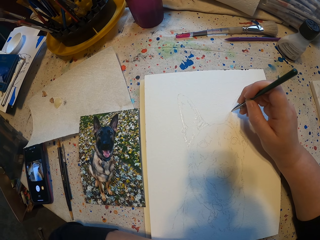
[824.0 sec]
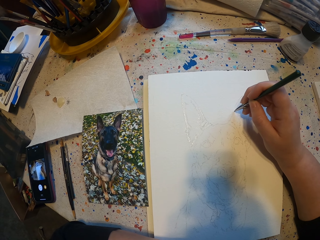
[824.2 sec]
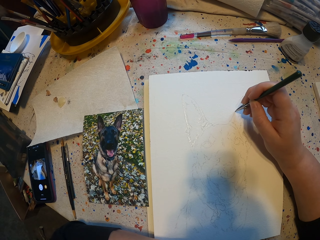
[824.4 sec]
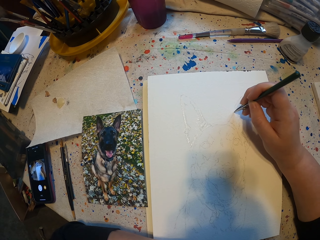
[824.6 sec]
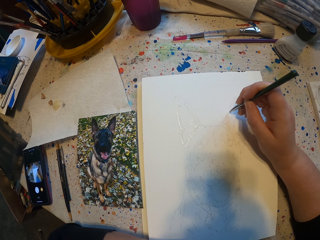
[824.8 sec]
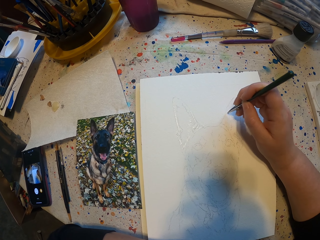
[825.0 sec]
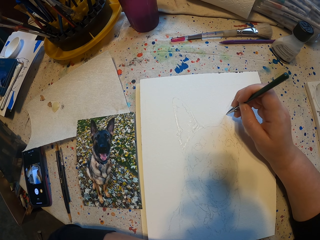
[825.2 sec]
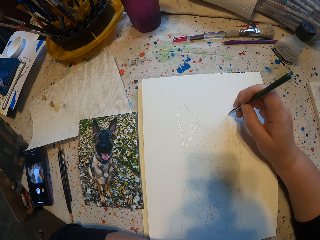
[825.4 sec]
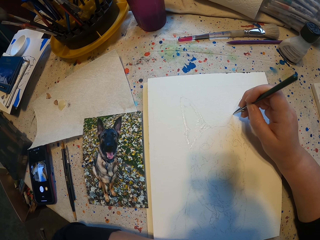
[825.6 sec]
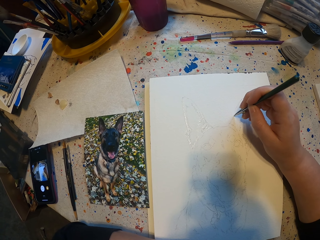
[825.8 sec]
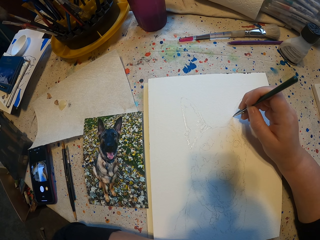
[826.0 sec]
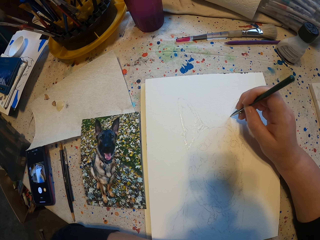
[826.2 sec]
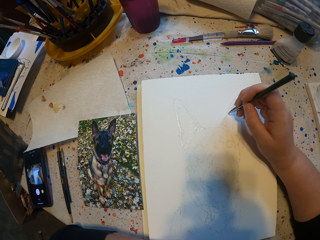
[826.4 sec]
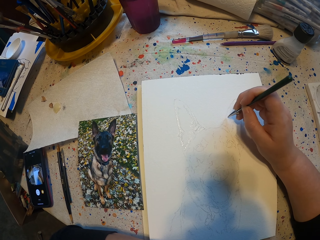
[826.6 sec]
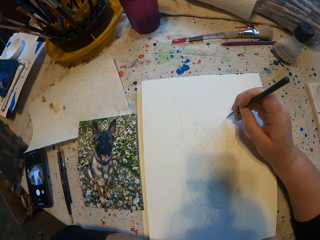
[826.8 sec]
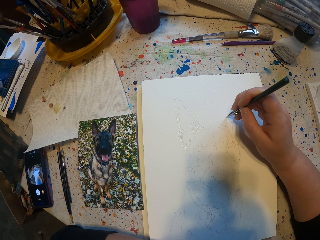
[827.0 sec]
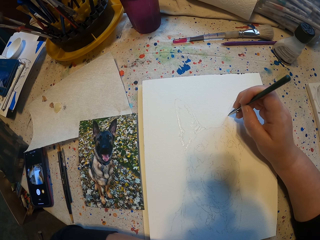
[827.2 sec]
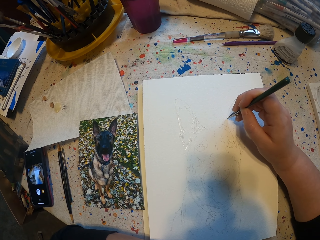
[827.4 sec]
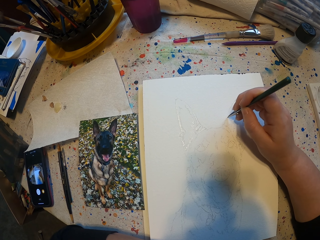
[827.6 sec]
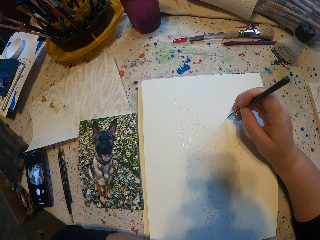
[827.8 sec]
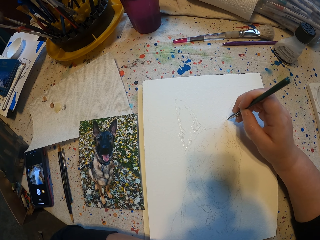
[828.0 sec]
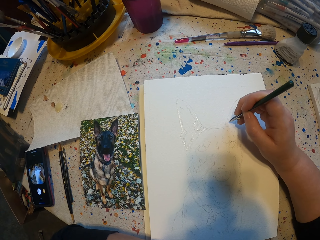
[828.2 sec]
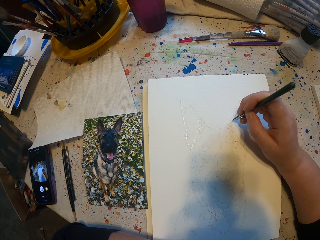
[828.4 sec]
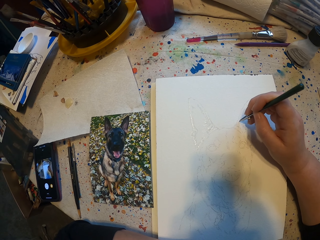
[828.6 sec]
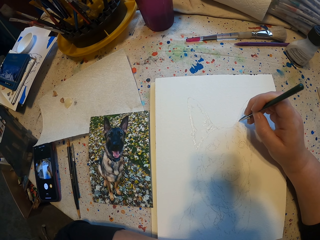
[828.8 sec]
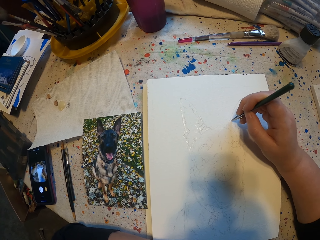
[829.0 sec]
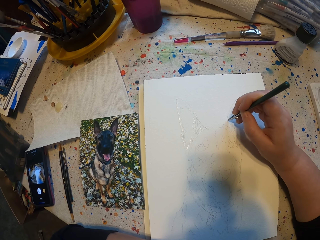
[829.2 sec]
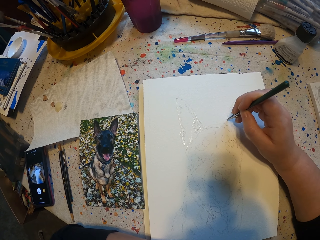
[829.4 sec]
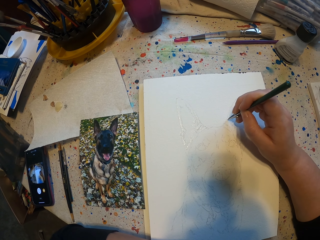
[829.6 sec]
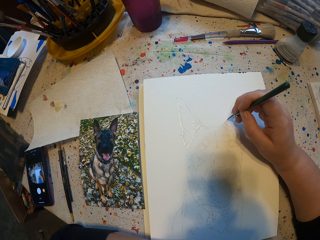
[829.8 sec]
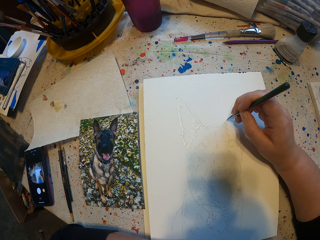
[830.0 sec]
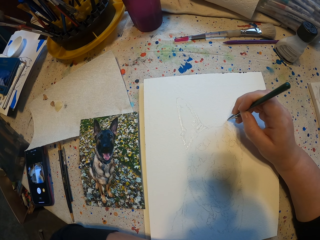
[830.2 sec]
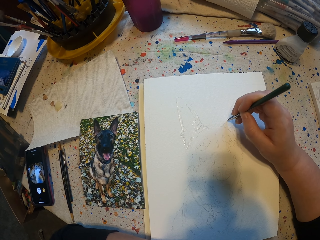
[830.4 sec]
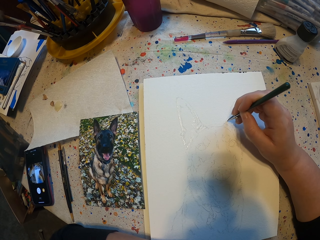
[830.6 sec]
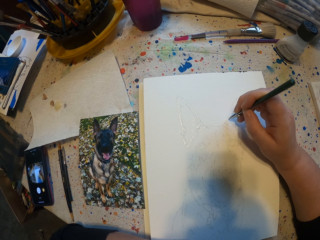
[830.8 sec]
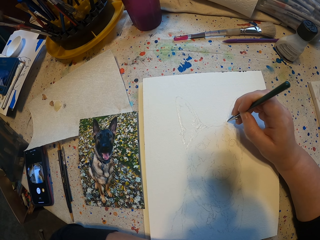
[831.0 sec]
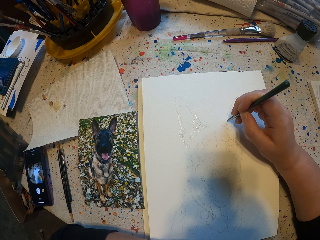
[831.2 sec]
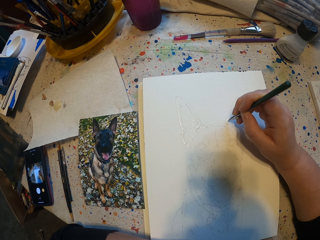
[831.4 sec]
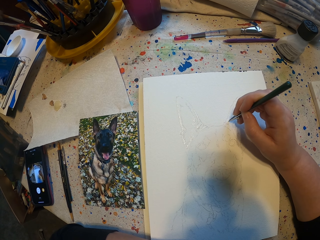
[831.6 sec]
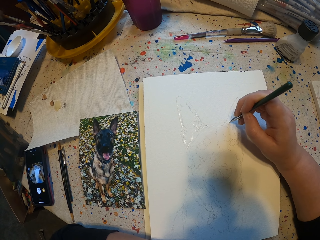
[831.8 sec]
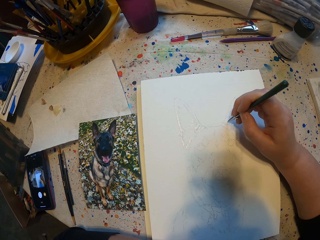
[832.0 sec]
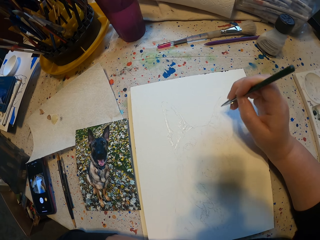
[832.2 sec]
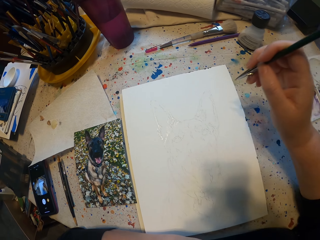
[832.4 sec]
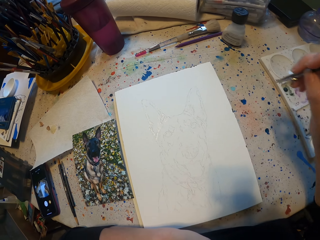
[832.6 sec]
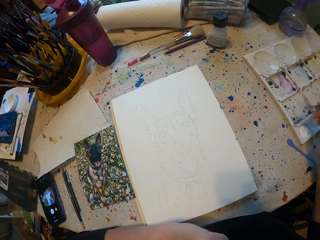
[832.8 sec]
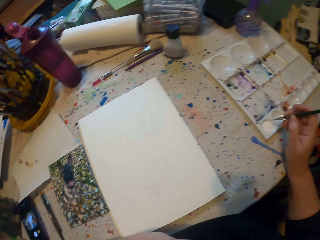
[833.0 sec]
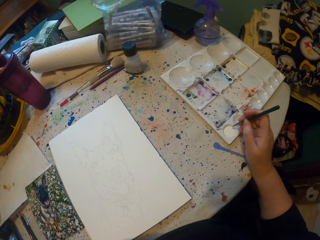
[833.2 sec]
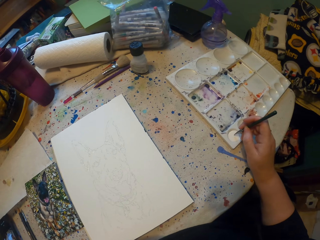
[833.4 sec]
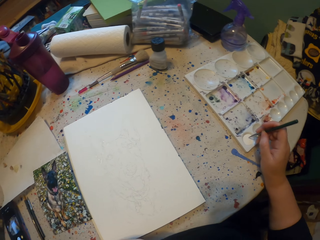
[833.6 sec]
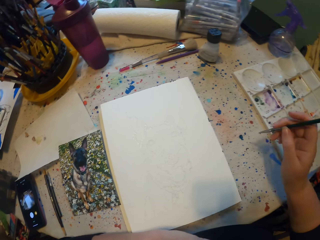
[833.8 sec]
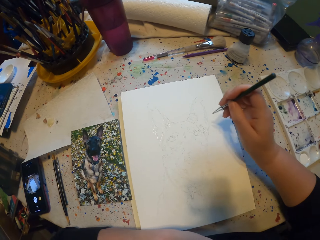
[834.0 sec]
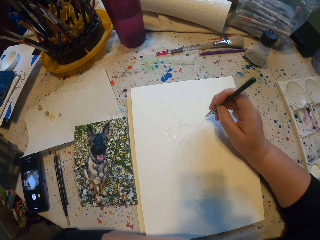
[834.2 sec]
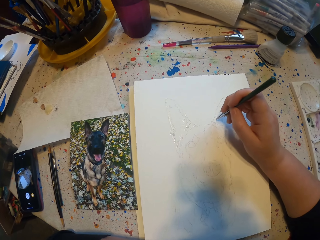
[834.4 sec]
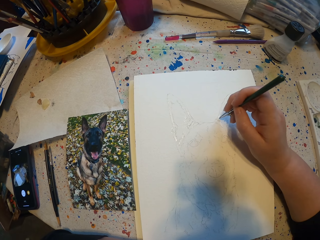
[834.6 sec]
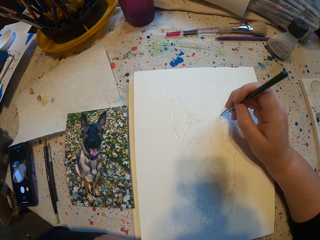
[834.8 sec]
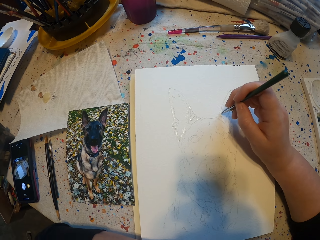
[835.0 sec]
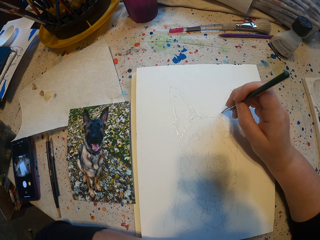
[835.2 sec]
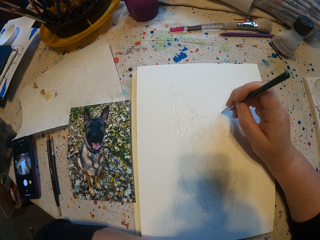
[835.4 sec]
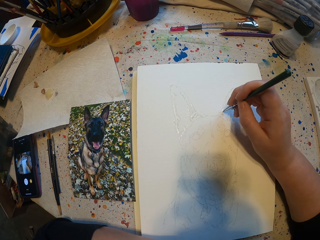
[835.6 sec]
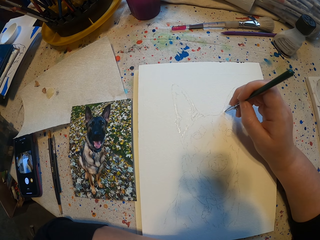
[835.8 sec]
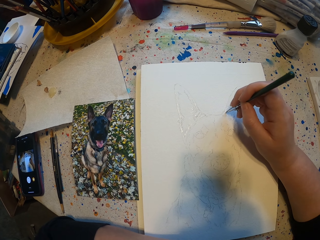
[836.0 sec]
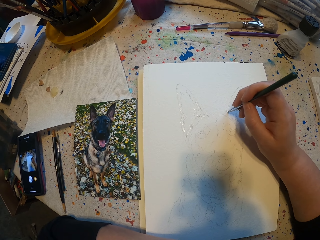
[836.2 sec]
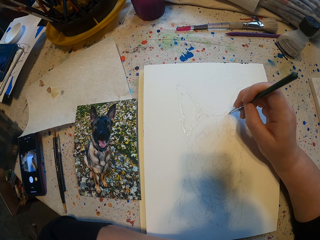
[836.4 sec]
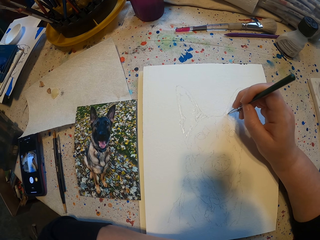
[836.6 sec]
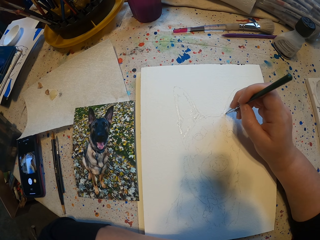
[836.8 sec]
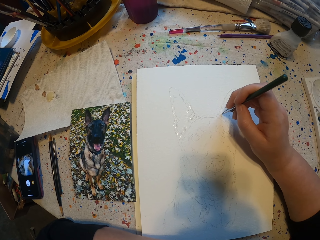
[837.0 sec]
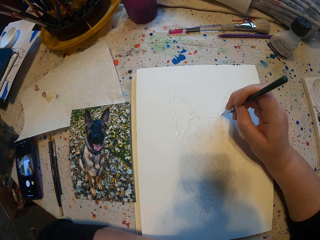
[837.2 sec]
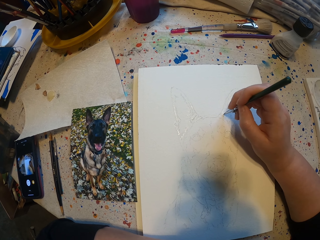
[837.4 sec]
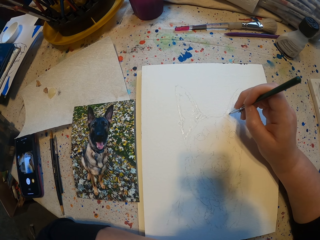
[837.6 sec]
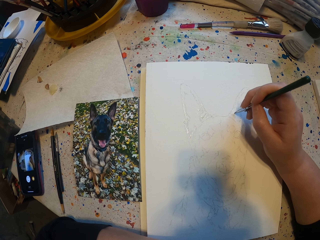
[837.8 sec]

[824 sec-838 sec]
The camera wearer puts the brush in the paint. They draw.

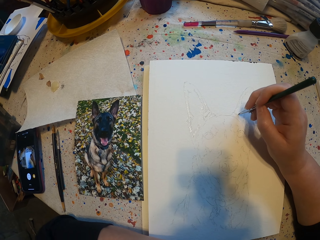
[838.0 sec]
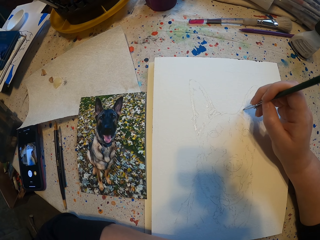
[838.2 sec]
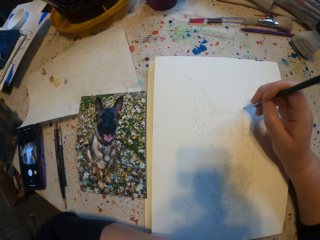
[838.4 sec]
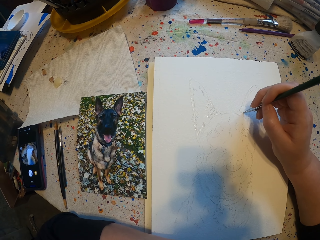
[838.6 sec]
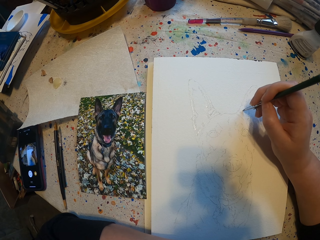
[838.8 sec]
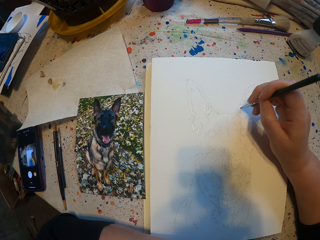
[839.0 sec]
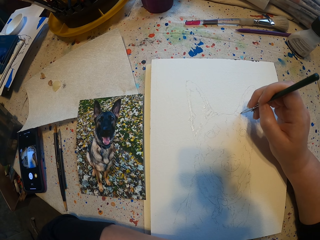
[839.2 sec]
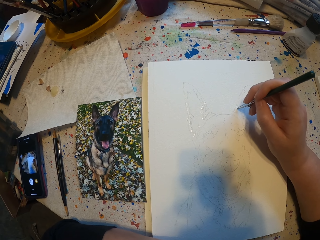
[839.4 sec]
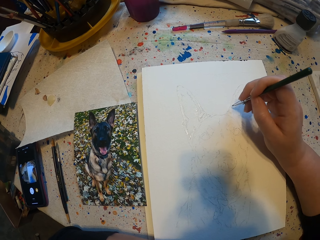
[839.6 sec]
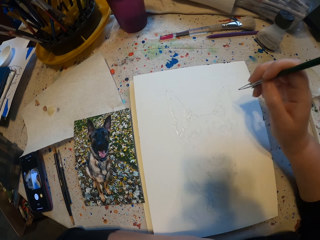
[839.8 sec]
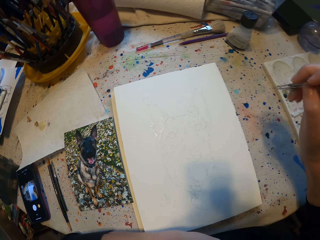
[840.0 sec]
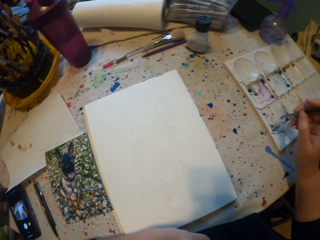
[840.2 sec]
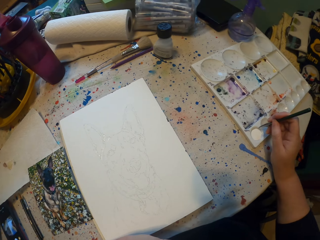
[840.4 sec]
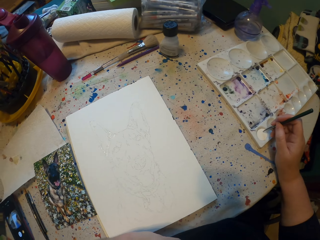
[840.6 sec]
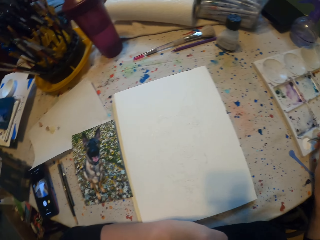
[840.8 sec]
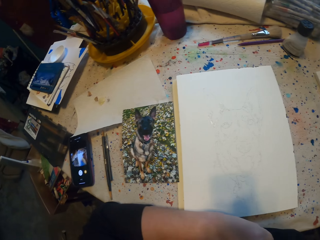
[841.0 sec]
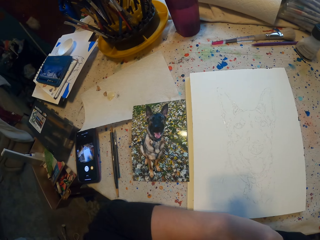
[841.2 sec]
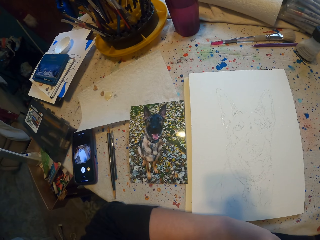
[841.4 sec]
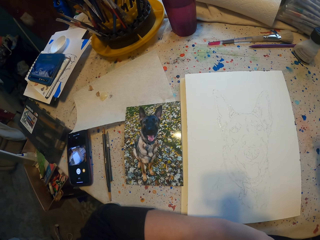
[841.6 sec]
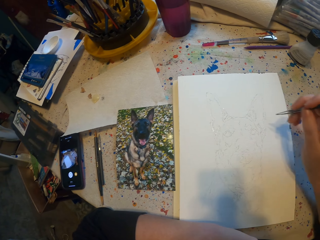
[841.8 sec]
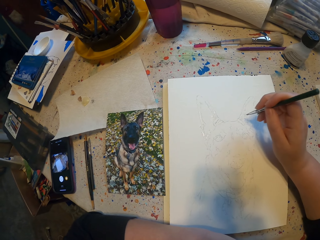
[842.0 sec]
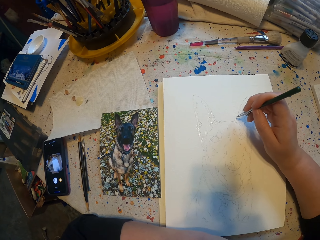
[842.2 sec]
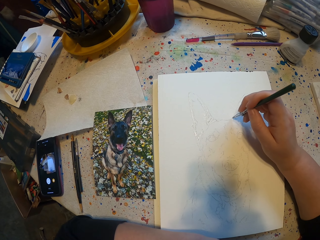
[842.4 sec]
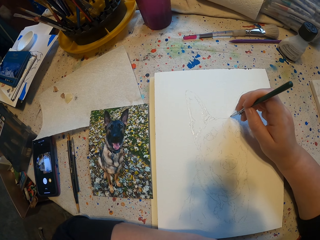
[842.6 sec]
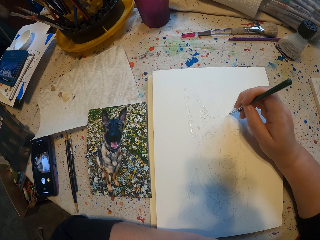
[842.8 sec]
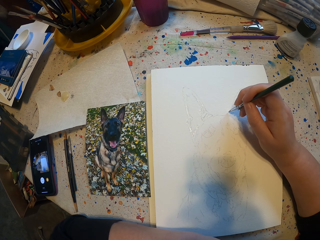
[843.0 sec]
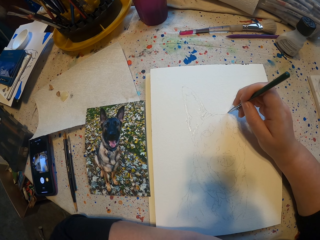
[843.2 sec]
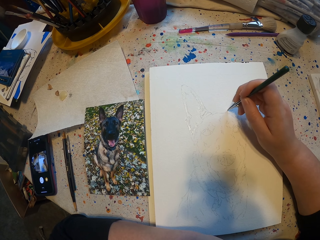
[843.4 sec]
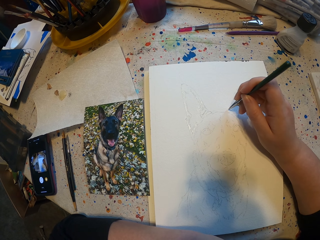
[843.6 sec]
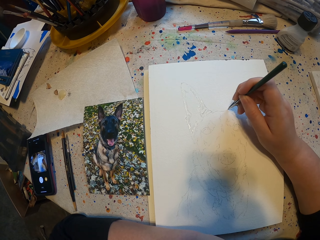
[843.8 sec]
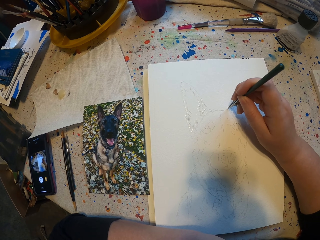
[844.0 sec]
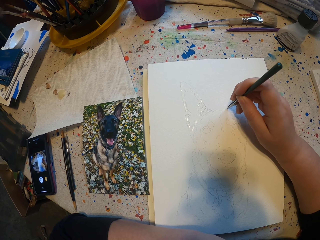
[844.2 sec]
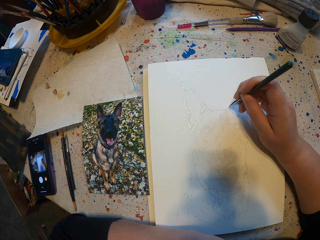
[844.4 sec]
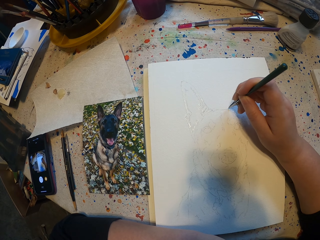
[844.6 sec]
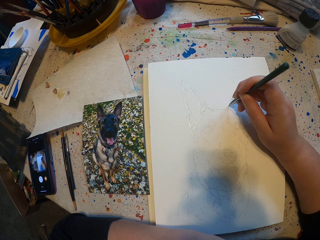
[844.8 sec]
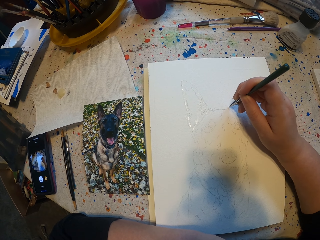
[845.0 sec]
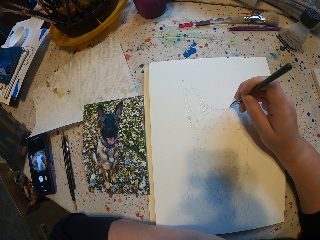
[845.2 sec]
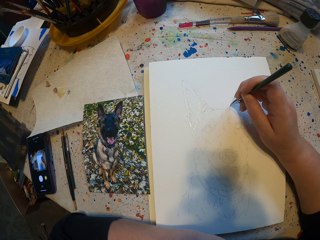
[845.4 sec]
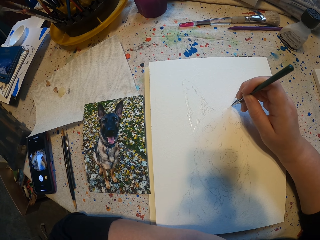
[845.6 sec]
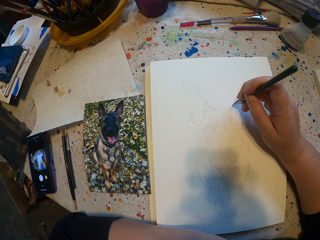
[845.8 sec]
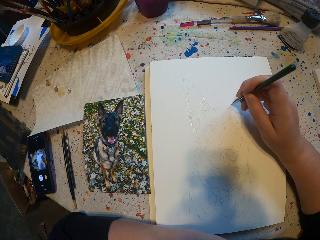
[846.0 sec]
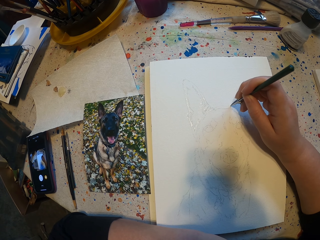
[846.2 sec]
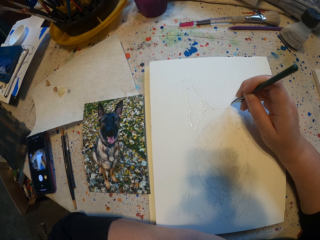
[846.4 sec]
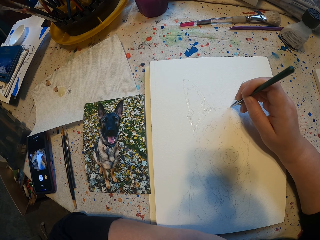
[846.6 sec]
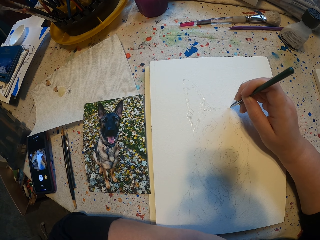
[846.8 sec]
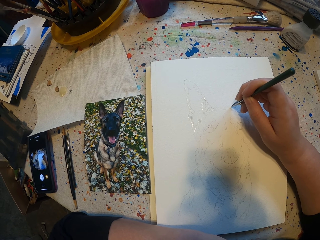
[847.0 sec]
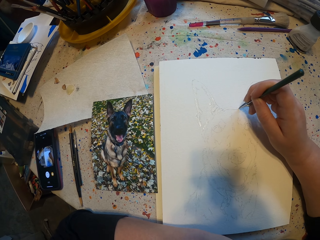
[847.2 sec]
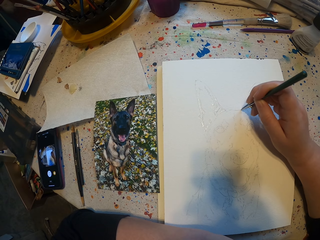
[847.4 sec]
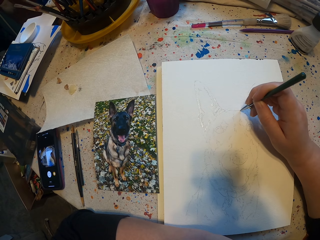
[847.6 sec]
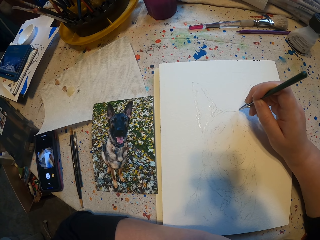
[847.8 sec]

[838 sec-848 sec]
The camera wearer puts the brush in the paint. They sketch on a book.
